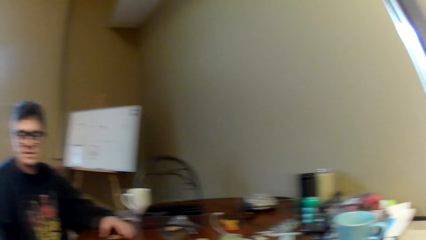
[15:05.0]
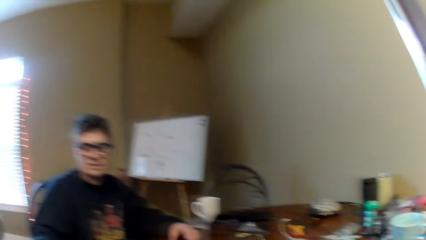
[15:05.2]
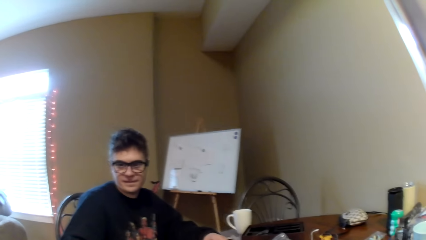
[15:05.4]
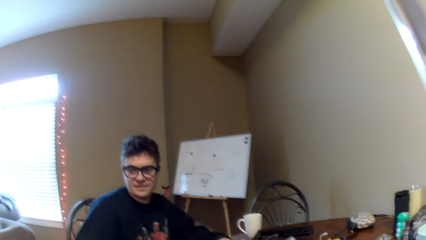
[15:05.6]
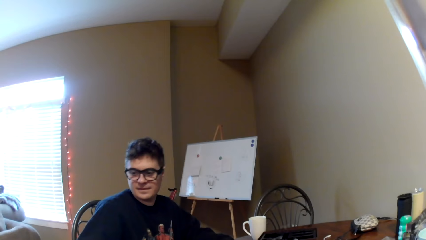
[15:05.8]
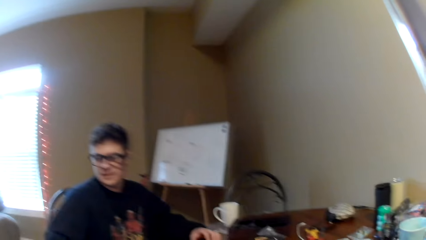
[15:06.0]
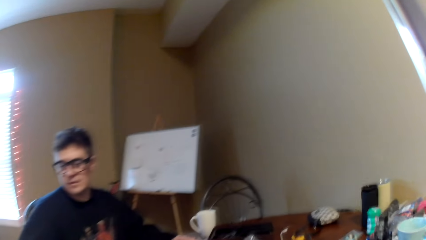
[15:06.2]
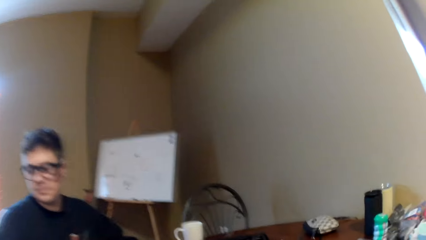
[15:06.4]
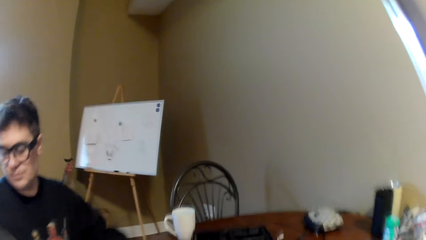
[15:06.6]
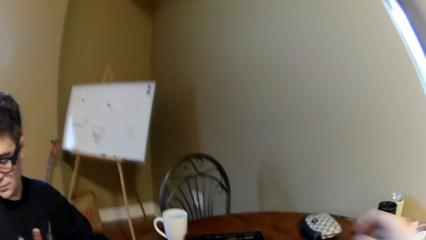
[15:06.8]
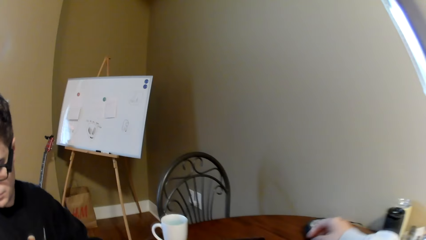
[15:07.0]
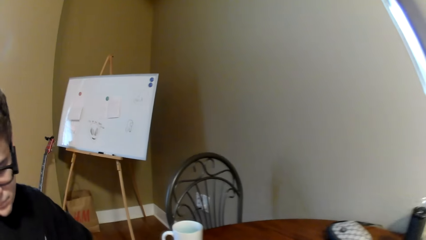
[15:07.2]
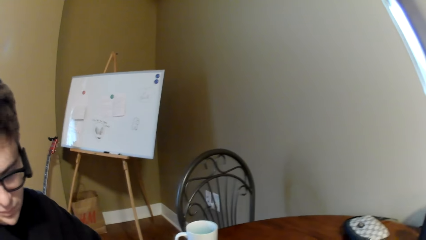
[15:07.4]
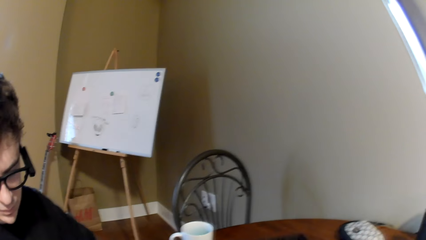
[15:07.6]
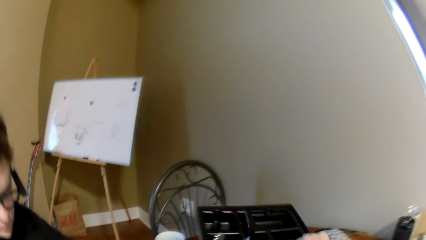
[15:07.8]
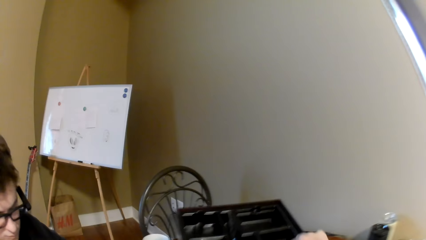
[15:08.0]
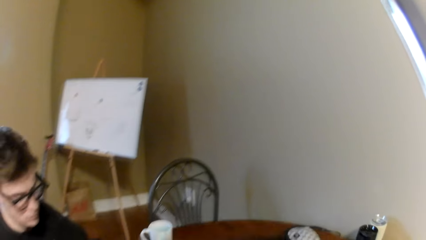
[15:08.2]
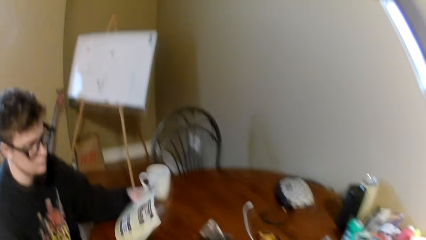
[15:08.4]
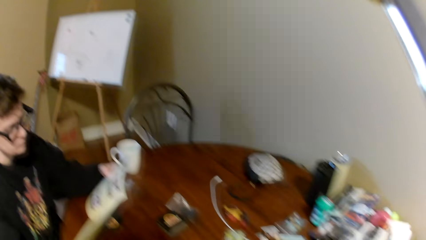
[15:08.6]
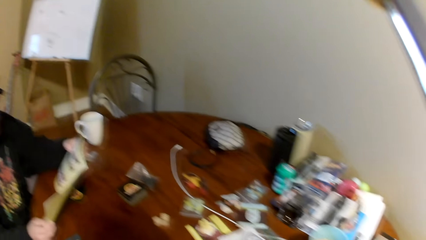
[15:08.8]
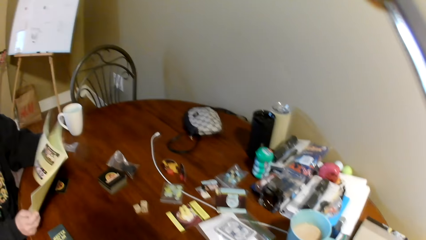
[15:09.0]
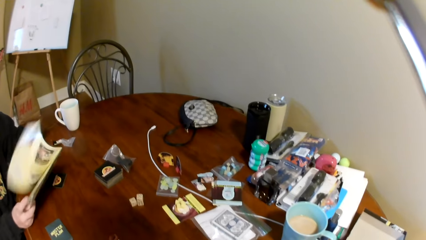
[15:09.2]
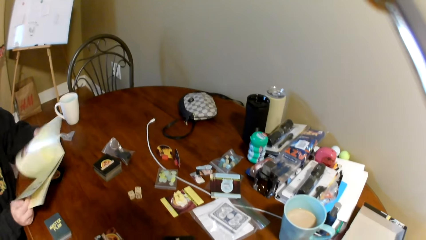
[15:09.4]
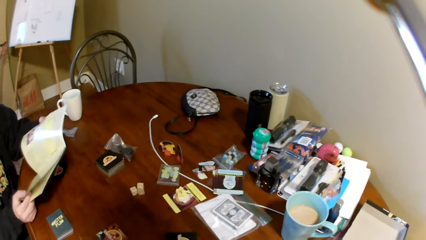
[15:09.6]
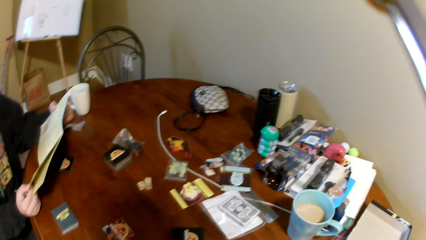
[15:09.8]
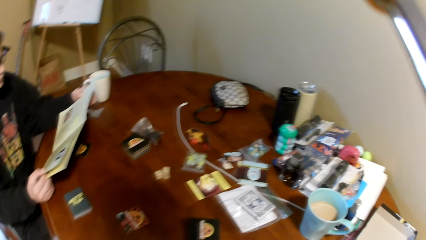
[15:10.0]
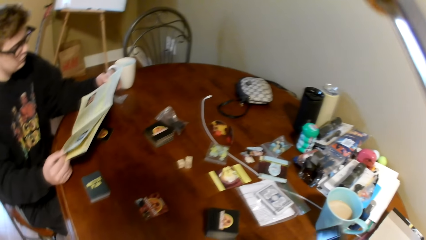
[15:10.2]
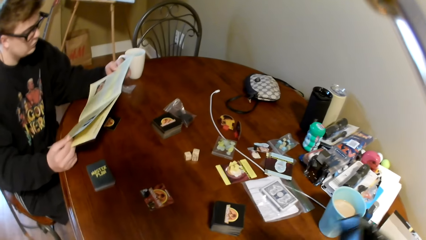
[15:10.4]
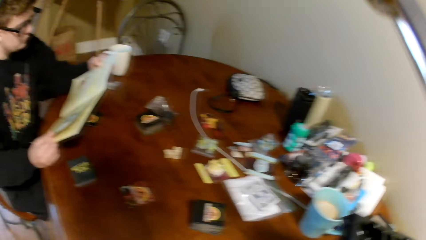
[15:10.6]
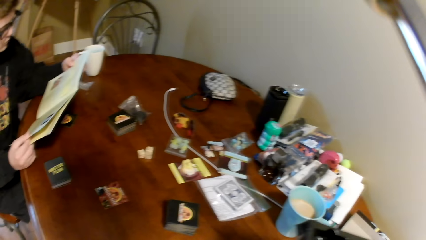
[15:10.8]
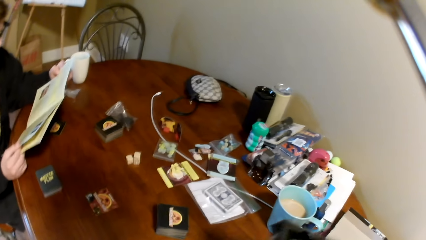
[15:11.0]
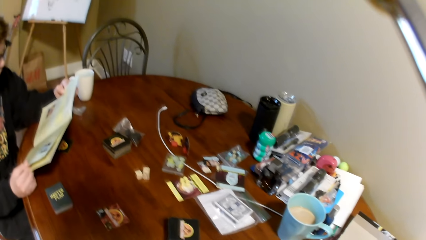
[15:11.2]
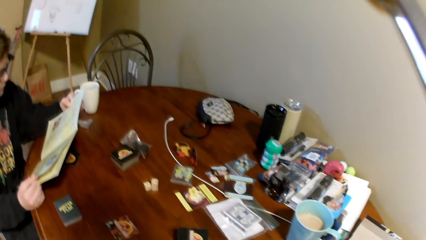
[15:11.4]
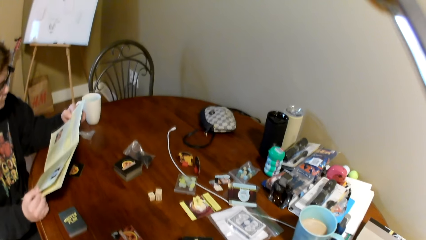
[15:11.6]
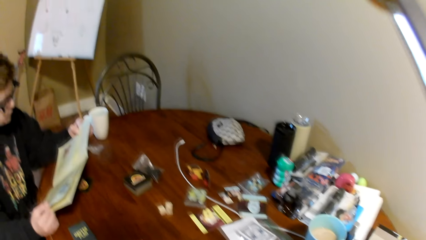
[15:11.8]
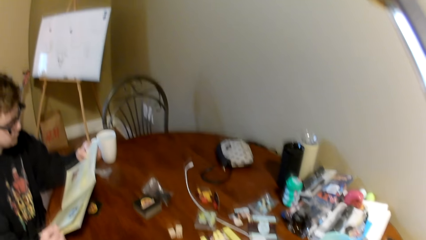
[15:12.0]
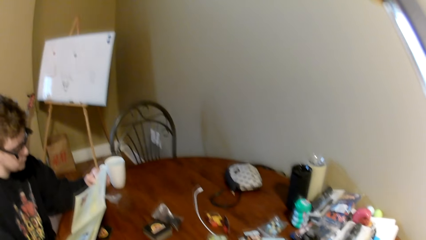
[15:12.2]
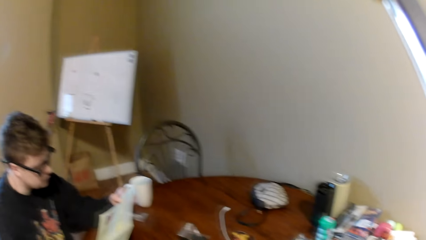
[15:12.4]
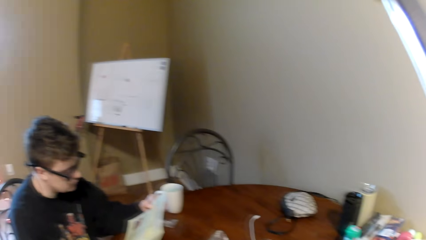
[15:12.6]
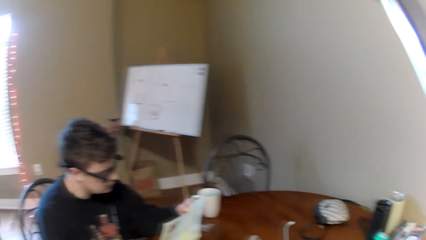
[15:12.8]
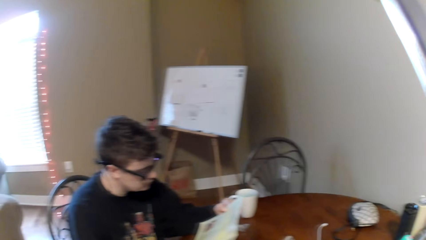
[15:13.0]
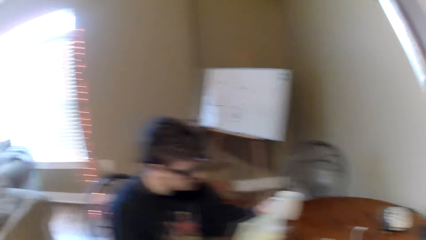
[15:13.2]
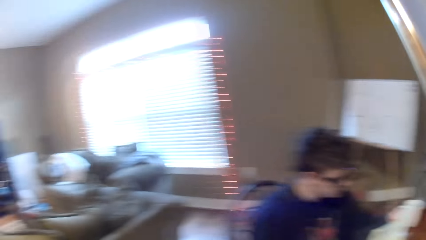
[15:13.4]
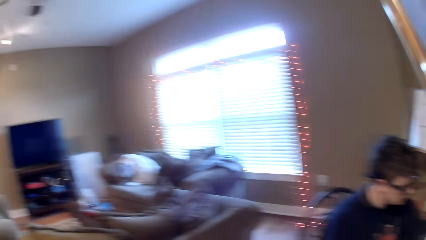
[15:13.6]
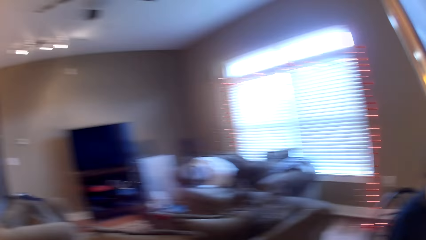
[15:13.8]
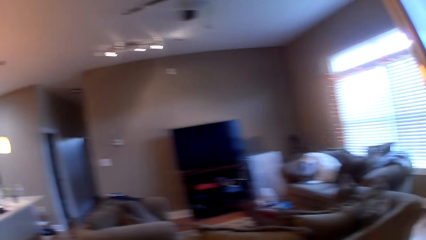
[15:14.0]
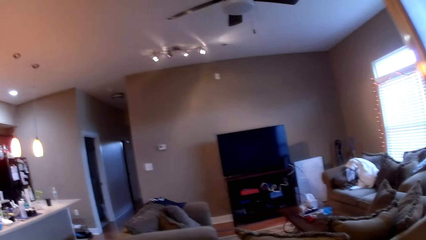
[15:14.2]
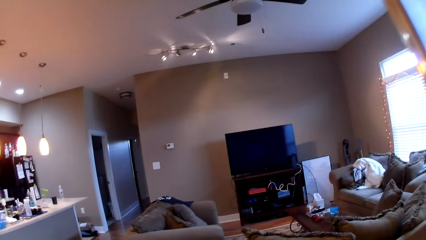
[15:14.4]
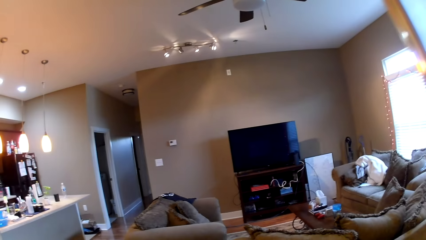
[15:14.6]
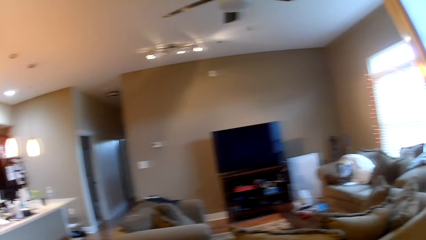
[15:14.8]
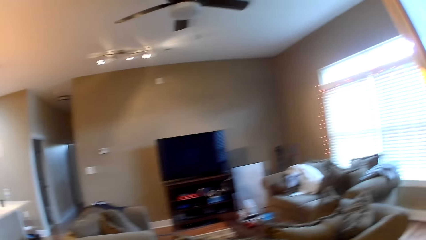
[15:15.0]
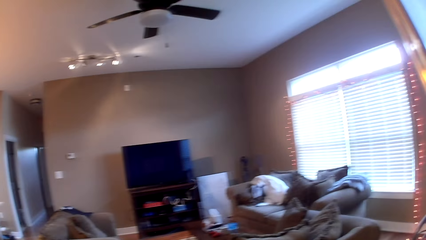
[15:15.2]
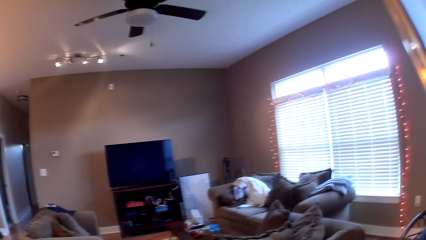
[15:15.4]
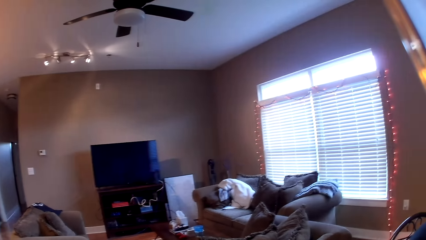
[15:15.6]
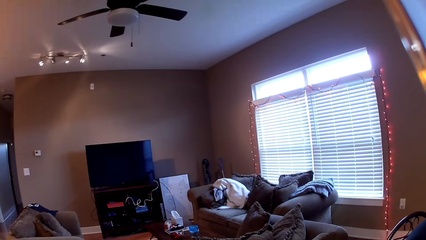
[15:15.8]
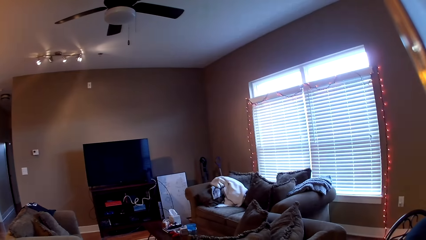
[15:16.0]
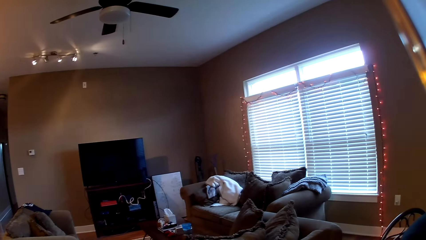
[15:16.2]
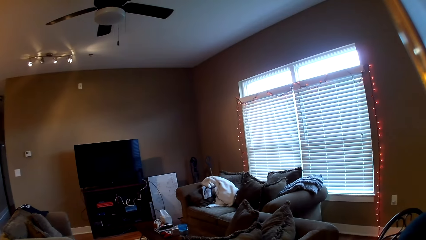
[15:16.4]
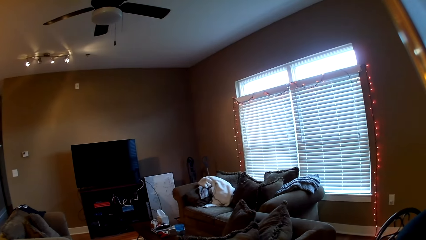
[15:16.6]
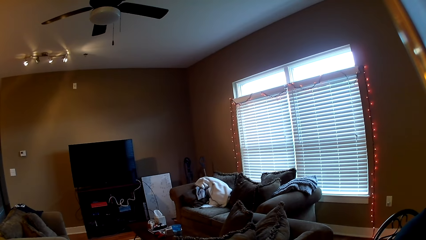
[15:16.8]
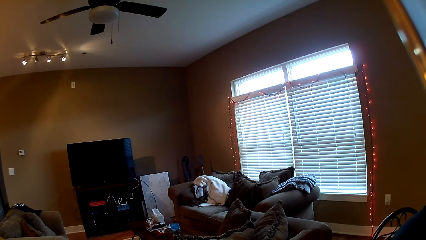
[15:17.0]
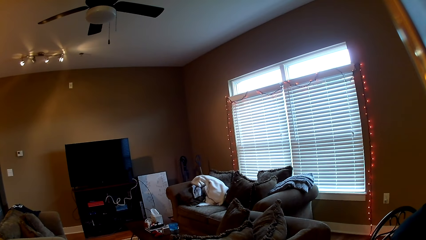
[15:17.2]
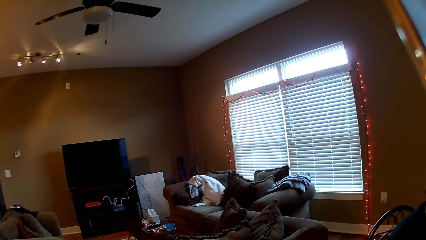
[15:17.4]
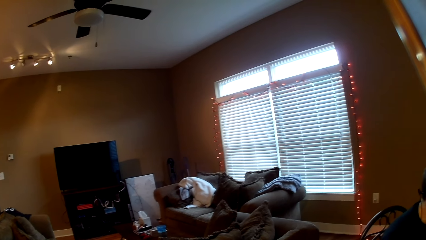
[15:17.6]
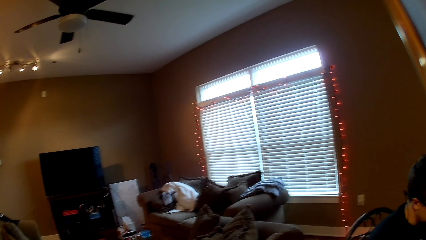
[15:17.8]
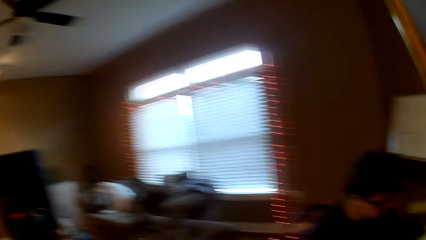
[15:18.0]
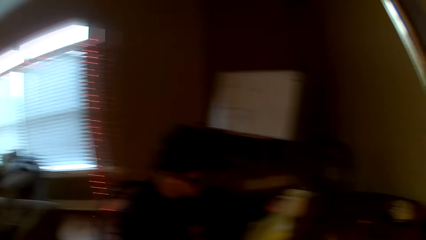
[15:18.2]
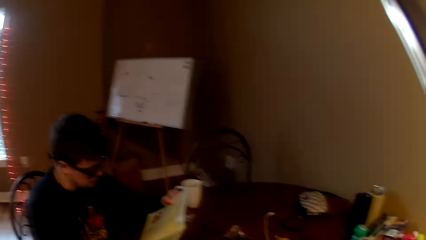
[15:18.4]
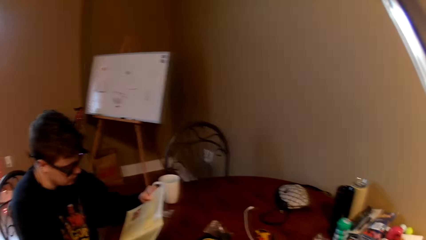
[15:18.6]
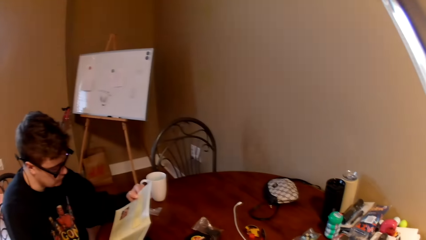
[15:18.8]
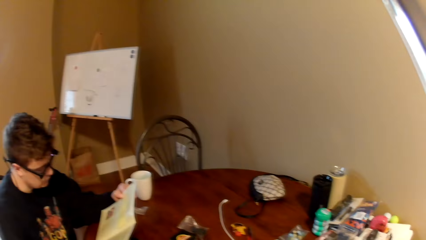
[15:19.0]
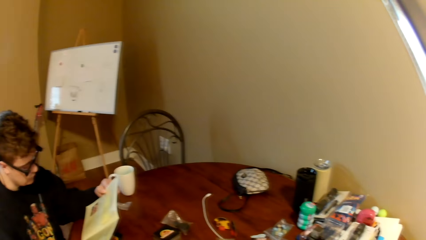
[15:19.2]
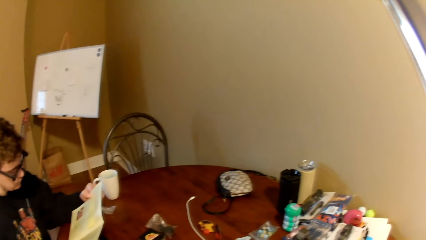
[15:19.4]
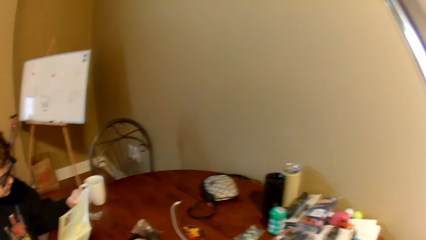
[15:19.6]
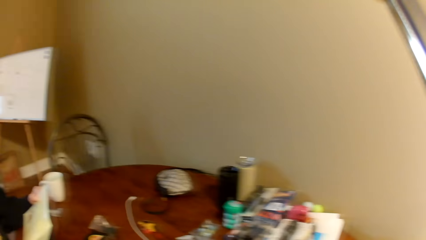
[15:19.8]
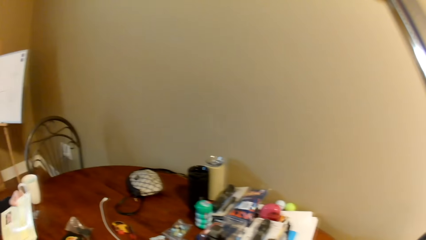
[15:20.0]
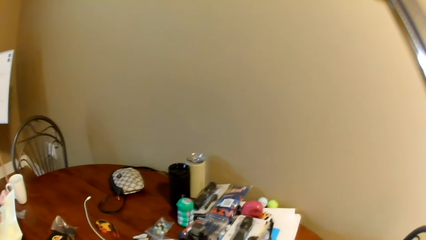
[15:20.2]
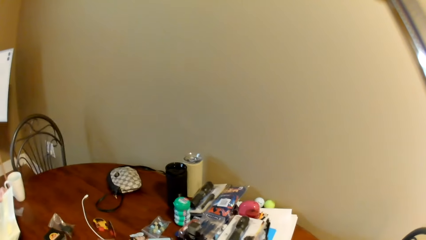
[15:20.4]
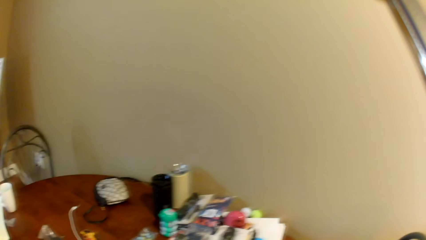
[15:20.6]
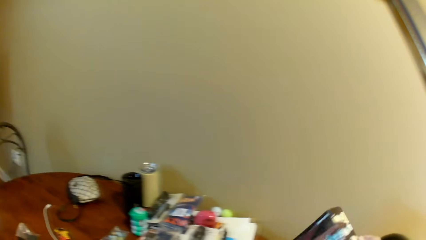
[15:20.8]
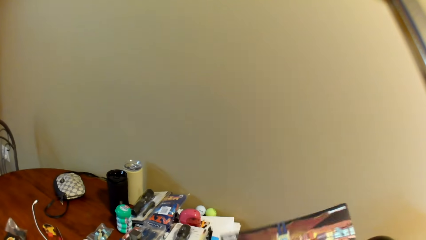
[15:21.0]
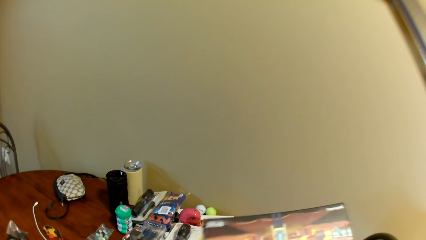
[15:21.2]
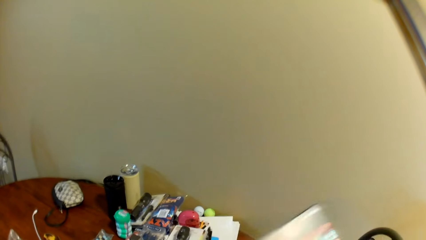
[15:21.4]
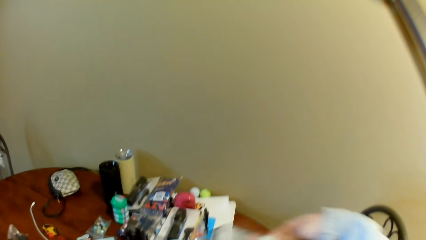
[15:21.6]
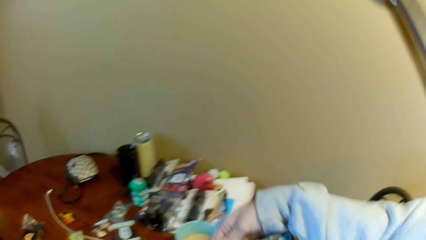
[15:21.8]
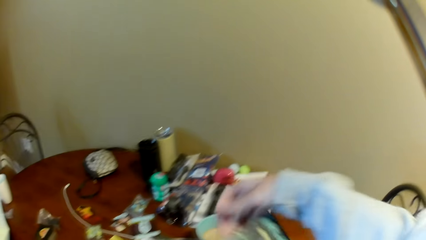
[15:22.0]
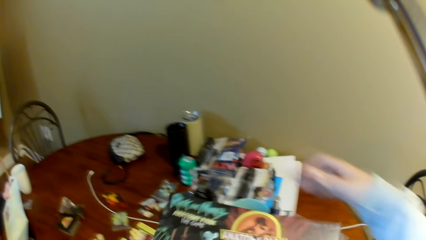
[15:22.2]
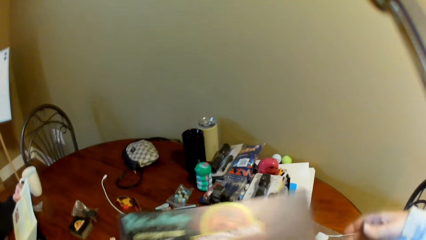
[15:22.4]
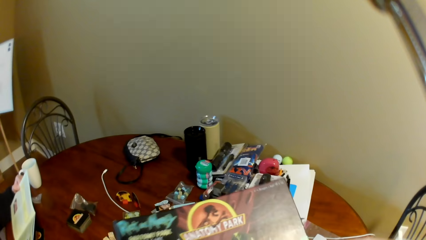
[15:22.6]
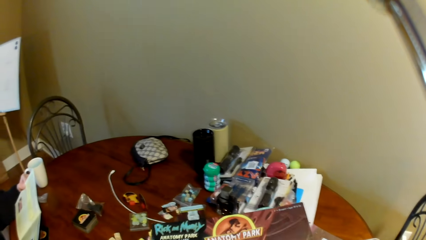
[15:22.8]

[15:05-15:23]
The camera wearer moves towards a man. He gives the man something. He holds a box. The man holds the book and reads the book. The camera wearer looks around. He moves his hand on the table. He stands beside the table. He looks around the room. He holds the box.
